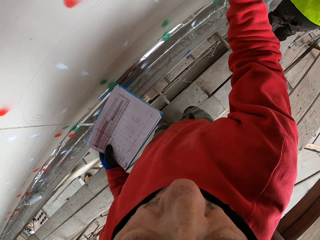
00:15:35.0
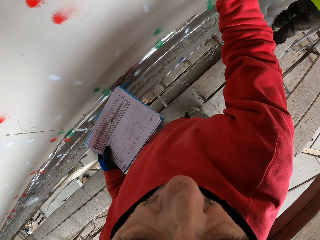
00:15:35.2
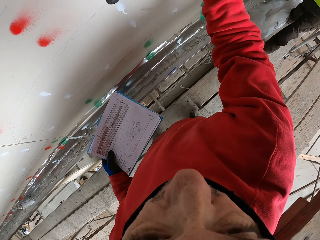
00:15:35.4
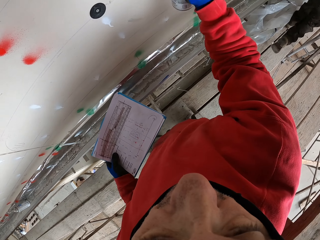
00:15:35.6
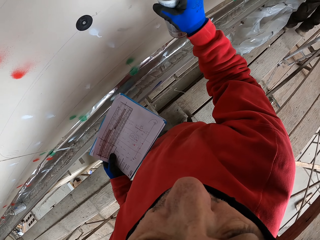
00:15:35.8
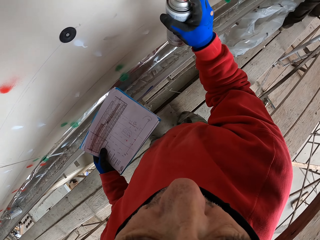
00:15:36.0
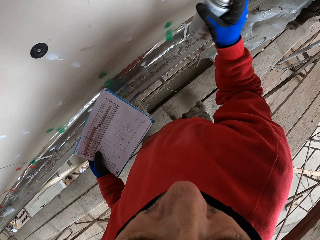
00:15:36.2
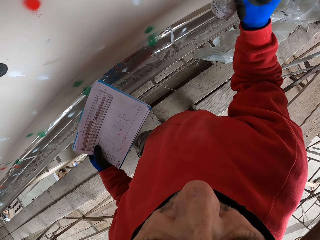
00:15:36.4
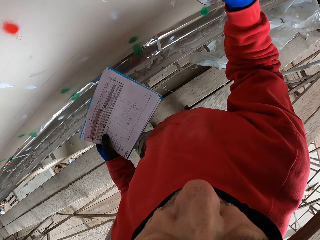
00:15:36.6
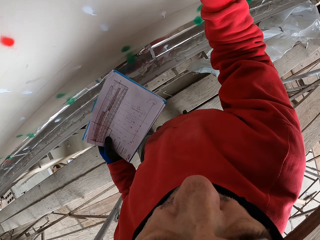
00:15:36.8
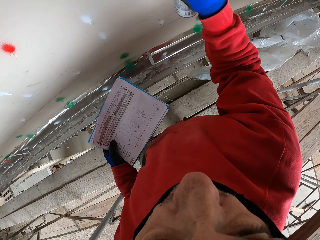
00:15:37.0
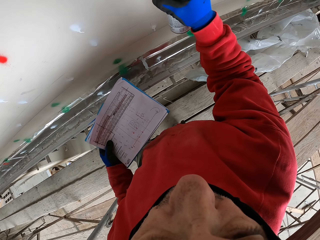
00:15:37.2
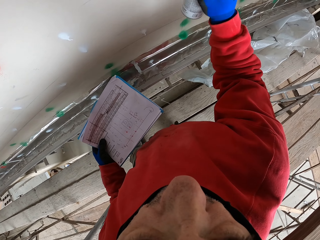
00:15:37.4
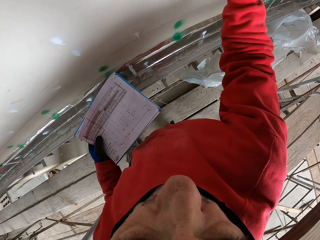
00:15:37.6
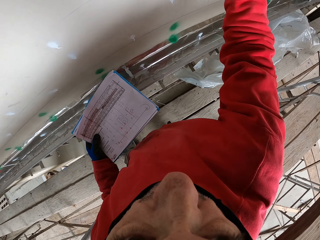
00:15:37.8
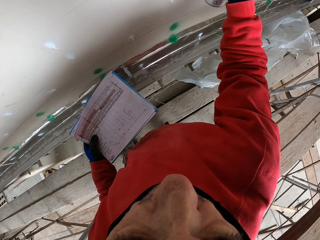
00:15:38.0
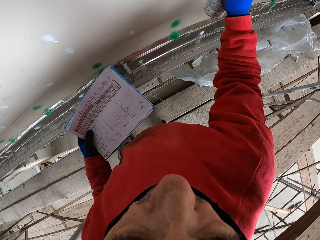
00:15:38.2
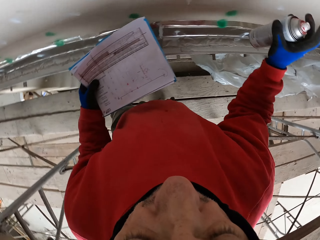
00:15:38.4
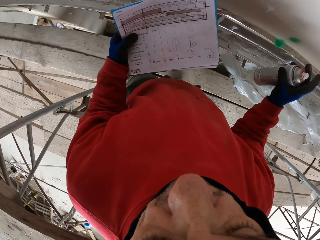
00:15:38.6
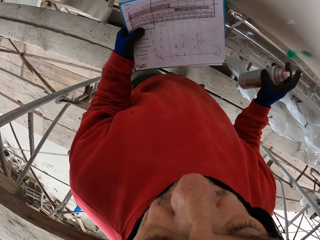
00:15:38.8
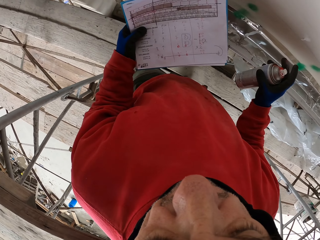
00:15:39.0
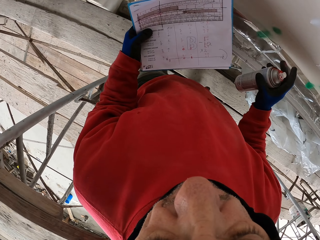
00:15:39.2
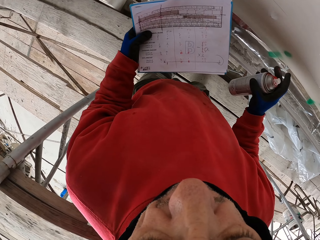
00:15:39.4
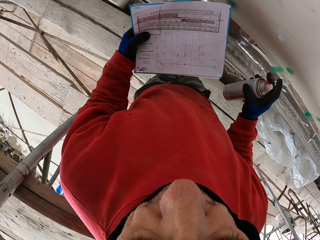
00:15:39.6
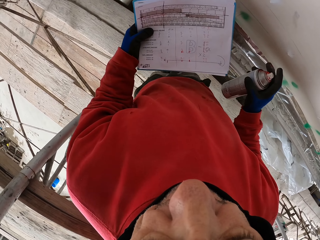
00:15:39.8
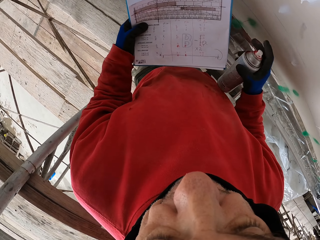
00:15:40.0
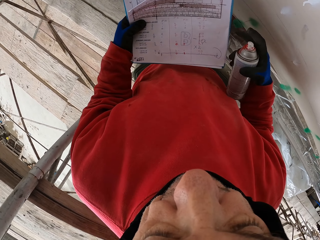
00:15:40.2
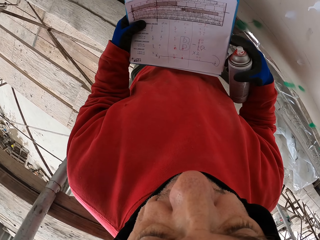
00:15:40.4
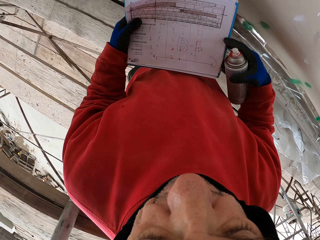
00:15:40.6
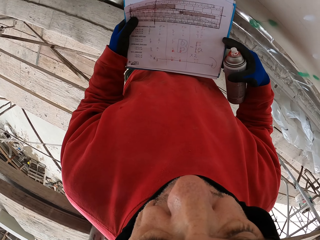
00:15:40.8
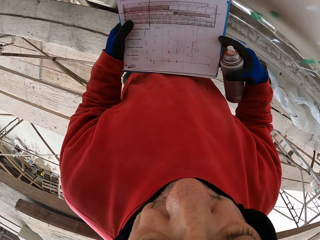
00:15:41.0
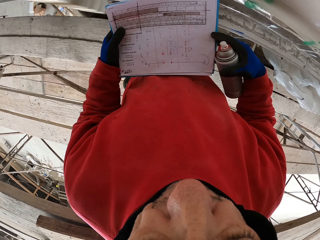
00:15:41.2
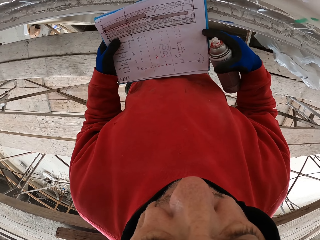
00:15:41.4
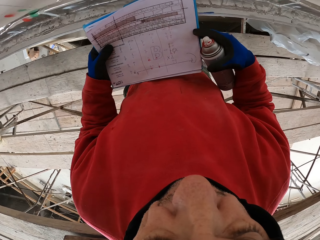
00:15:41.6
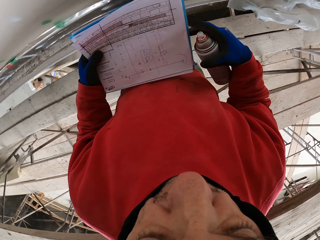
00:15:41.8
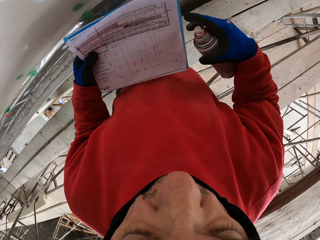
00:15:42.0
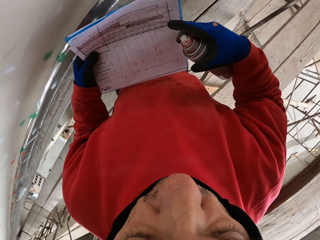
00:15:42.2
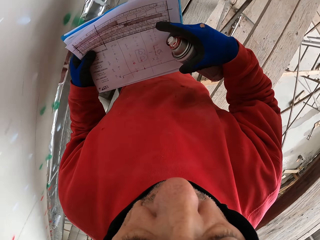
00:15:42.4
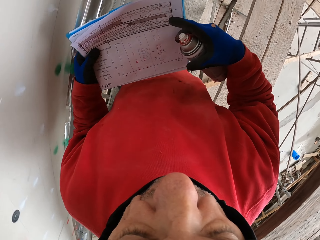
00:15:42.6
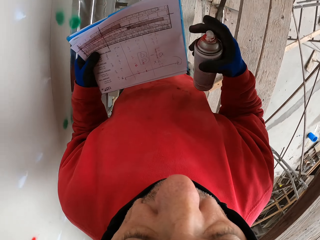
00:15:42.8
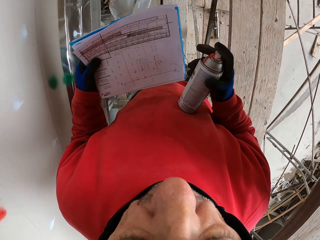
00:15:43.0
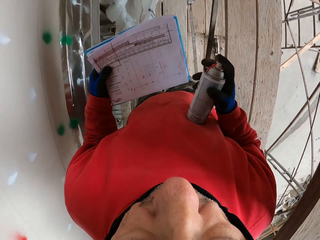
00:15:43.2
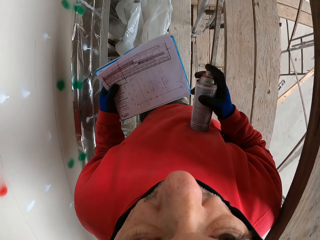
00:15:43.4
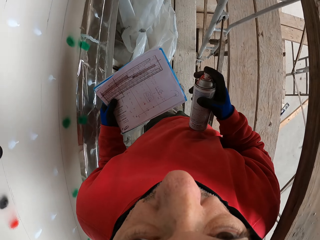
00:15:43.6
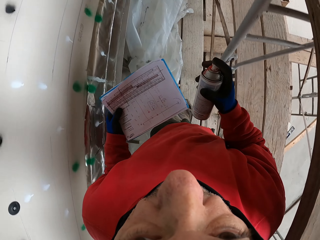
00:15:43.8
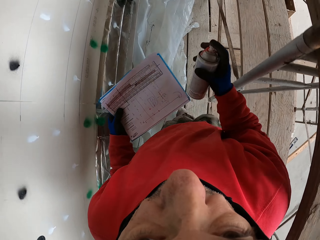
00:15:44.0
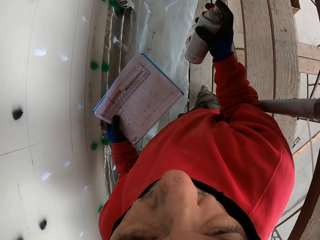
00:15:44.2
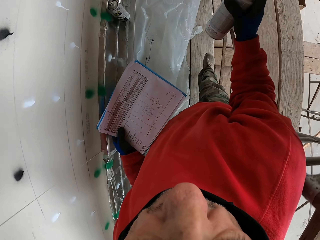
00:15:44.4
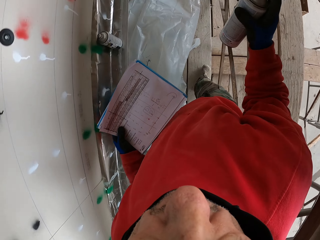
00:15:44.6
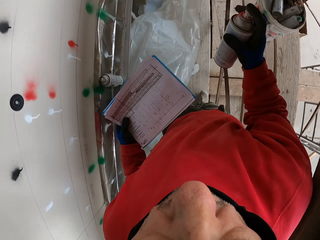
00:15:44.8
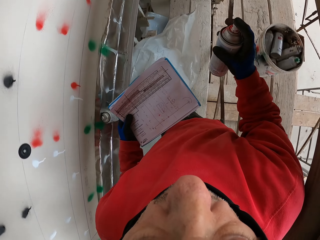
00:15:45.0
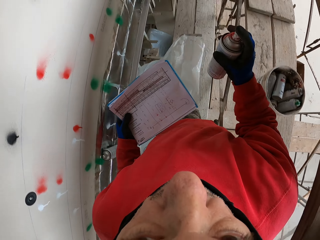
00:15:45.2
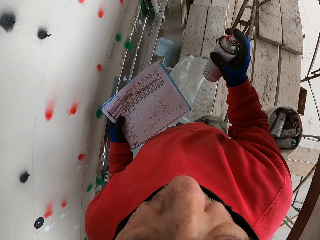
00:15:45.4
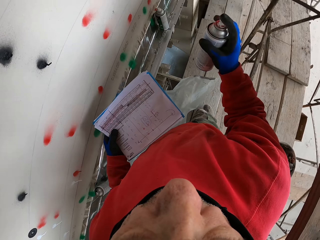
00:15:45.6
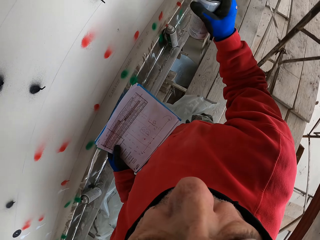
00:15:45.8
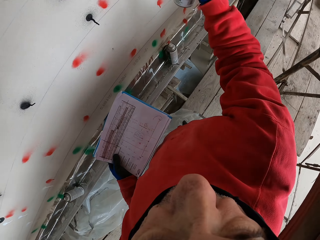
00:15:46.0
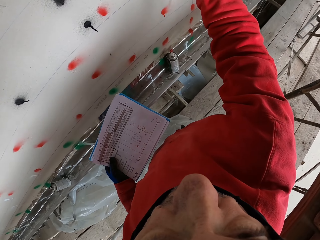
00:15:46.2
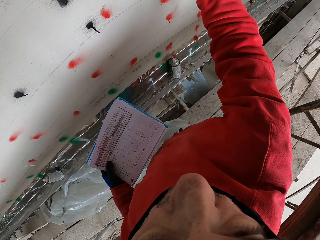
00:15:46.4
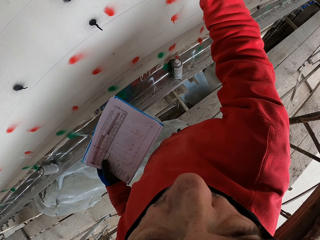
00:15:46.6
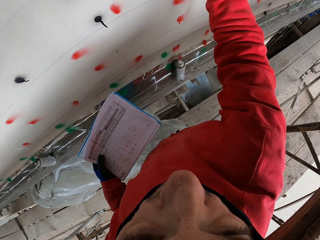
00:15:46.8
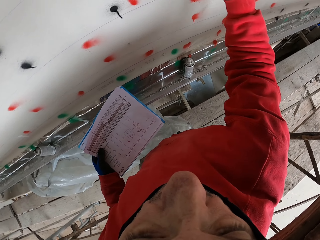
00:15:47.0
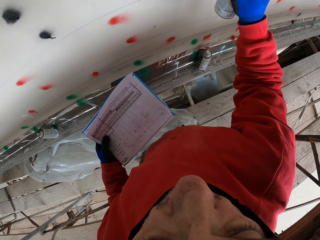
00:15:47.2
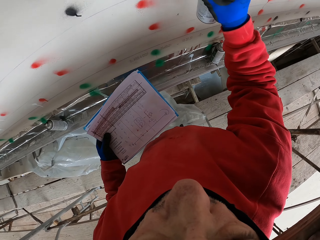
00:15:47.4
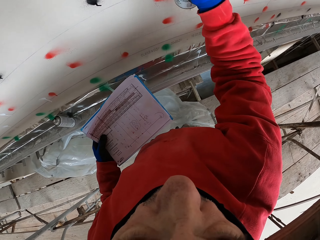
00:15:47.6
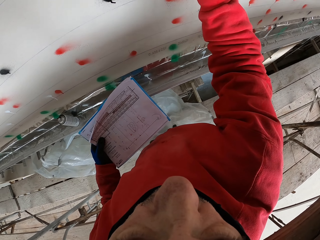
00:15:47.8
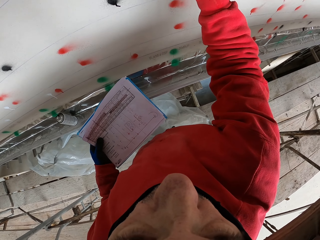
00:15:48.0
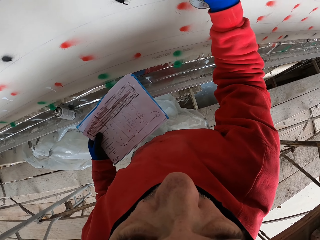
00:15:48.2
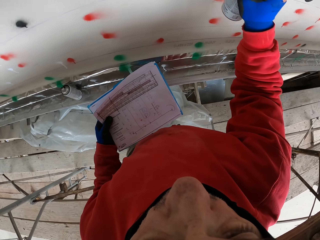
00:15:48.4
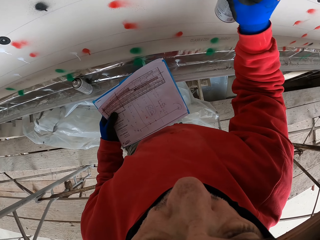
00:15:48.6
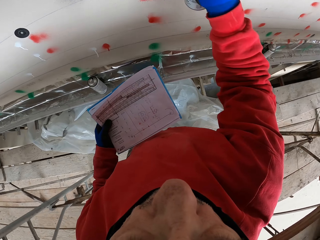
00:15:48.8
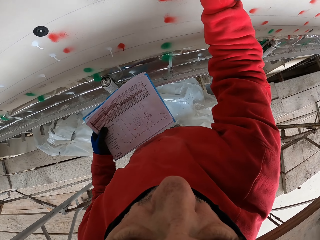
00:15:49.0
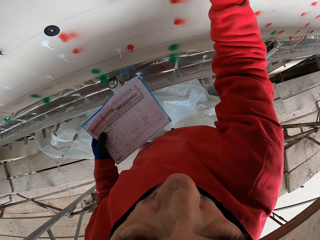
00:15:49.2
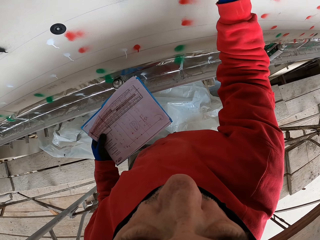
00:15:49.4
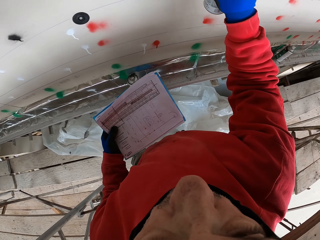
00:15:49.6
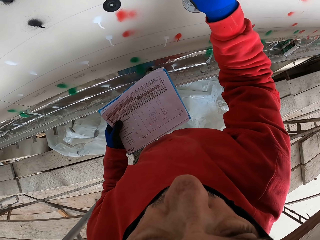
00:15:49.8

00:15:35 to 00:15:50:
The camera wearer sprays marks on the wall, reads instructions on the paper, walks on the wooden surface and sprays marks on the wall.

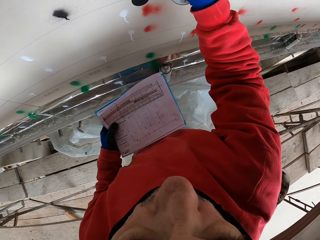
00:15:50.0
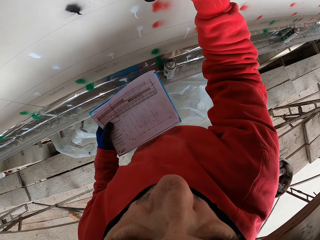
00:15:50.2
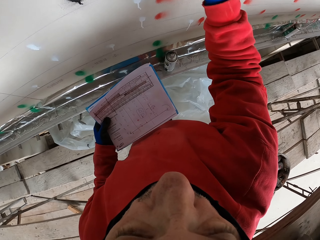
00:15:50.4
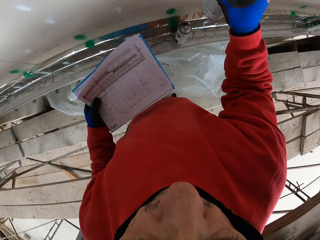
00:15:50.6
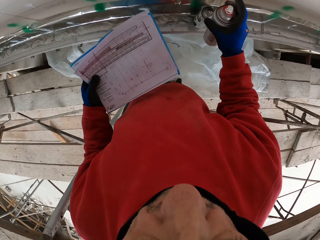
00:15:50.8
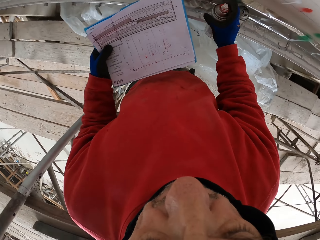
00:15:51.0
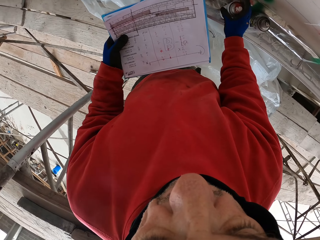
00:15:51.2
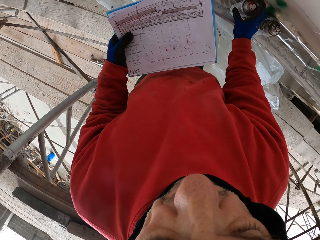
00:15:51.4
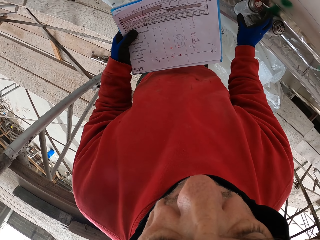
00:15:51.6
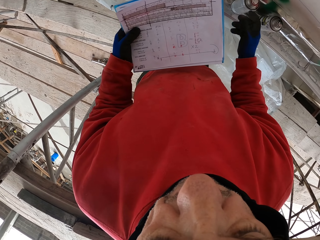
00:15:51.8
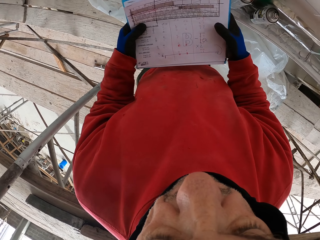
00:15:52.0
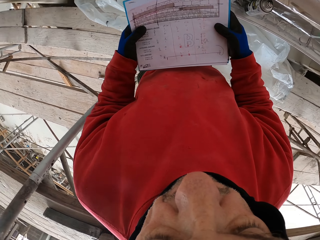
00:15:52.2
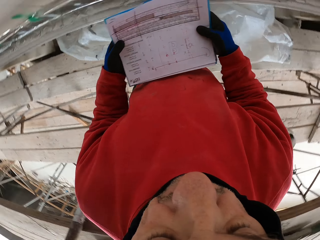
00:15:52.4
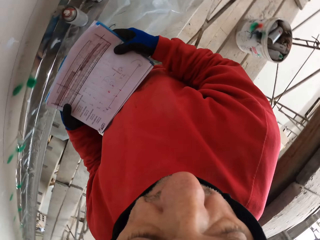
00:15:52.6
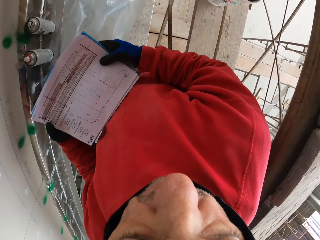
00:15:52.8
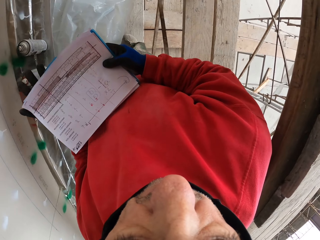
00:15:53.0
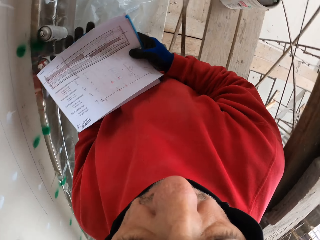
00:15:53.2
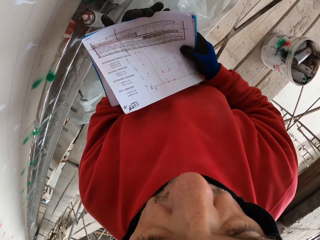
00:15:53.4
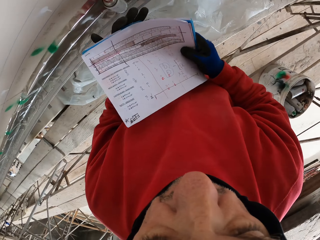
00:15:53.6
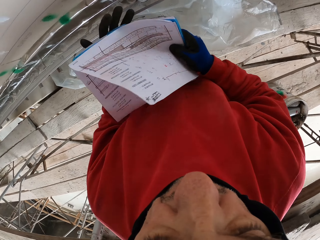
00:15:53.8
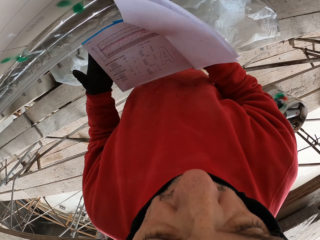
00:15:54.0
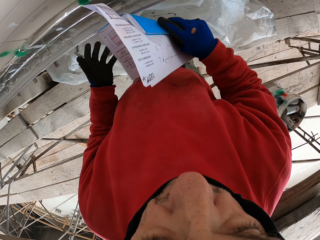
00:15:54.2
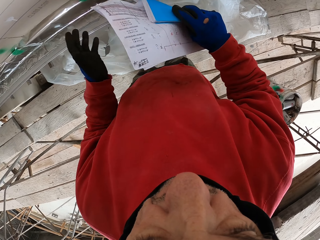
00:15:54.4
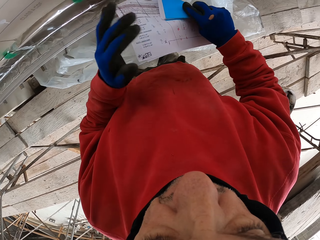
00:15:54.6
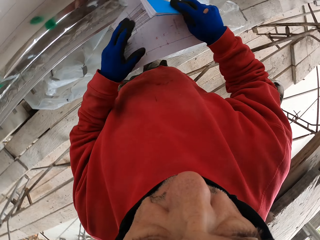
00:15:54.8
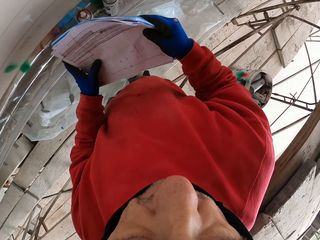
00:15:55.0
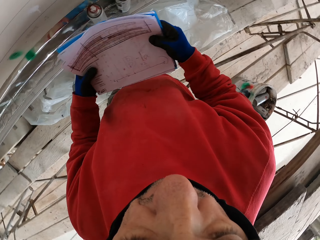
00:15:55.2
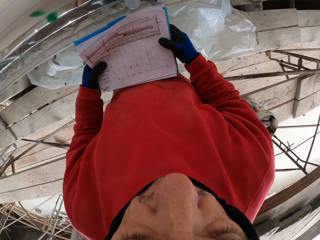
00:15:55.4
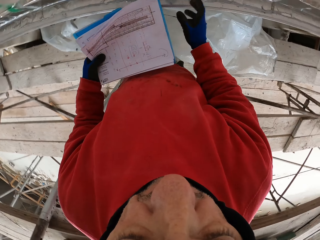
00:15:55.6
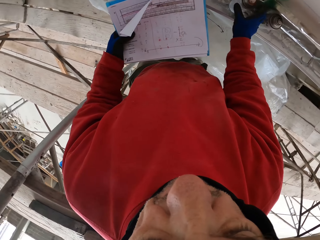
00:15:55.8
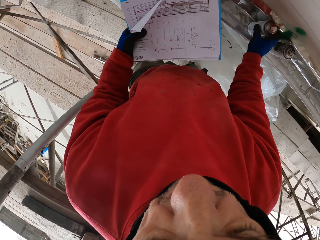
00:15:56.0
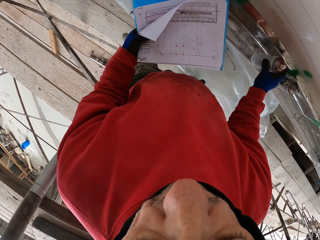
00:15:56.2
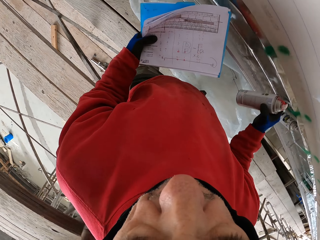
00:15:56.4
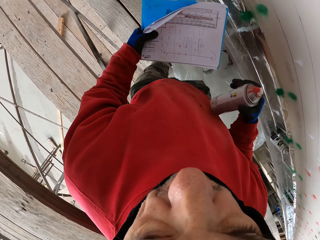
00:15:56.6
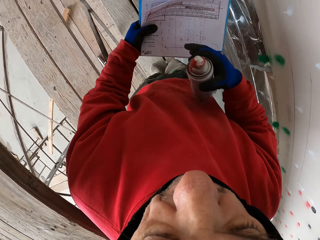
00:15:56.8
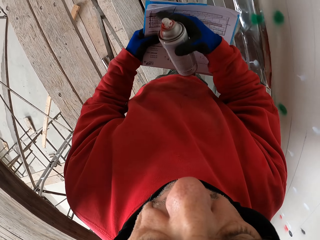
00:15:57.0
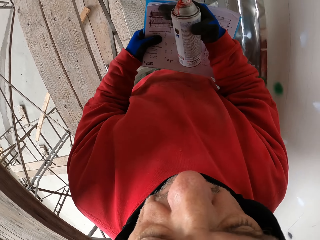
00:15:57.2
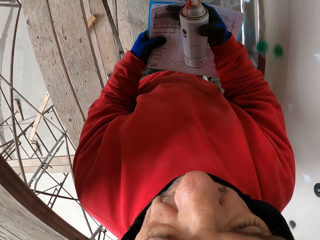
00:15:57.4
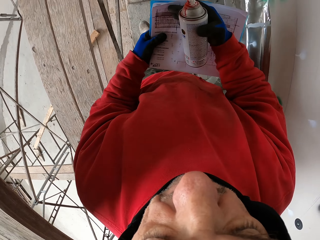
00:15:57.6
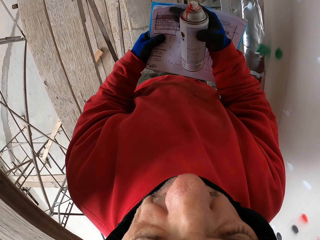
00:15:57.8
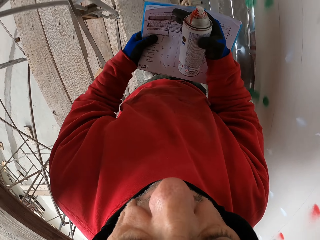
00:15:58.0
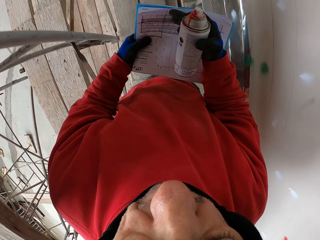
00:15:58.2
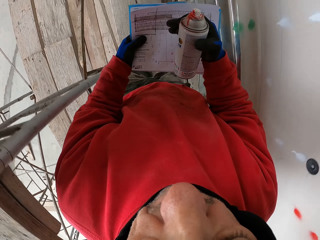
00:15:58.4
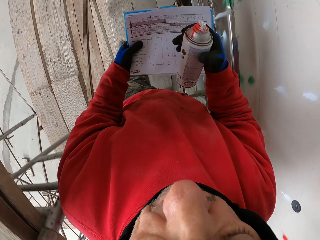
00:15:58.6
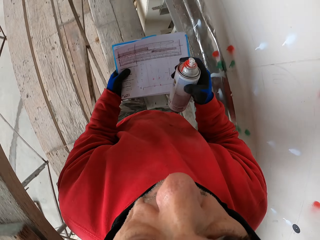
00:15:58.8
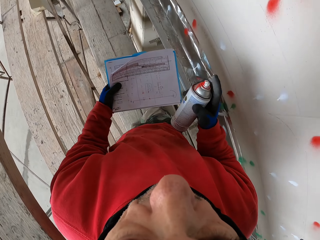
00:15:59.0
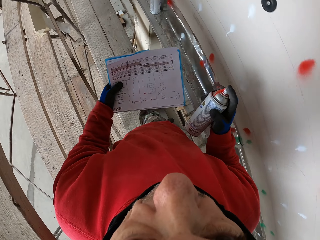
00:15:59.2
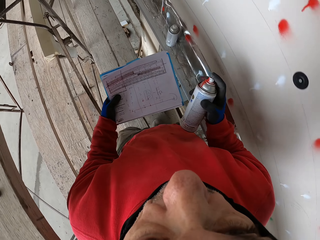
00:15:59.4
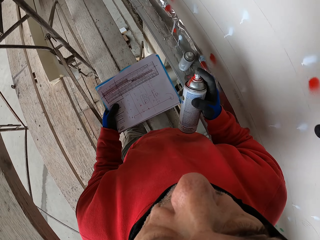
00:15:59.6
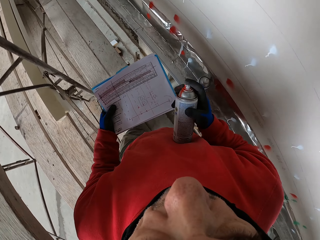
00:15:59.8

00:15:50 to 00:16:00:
The camera wearer places the spraying can on the shelf, reads instructions on the paper and looks around. They look at the paper, pick the spraying can from the shelf and walk on the wooden surface.
